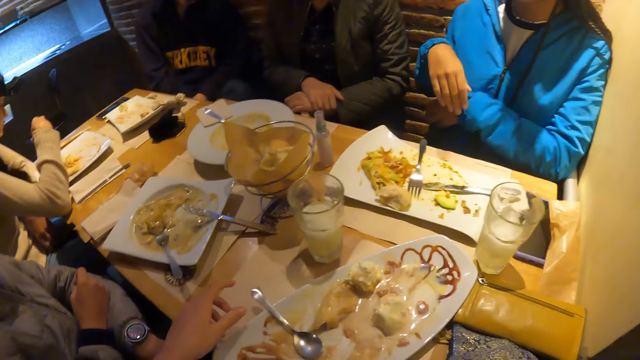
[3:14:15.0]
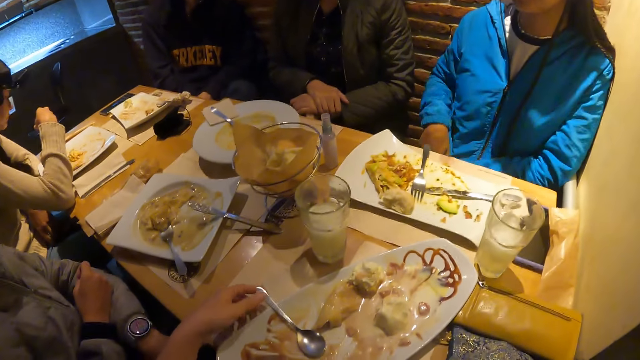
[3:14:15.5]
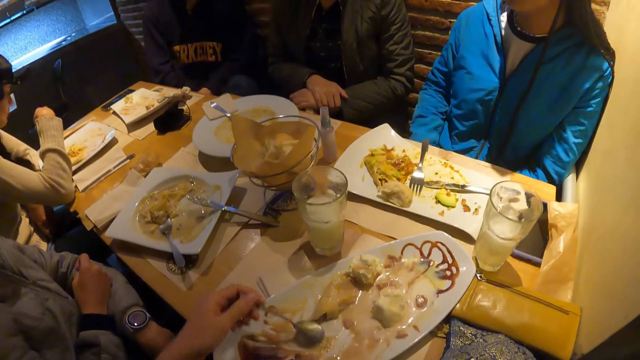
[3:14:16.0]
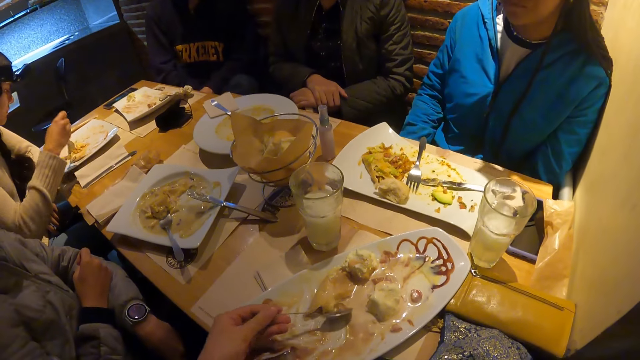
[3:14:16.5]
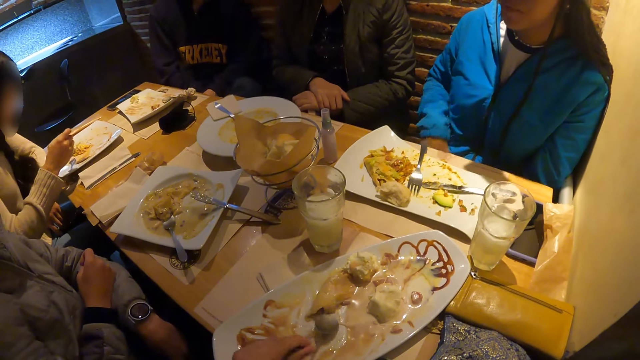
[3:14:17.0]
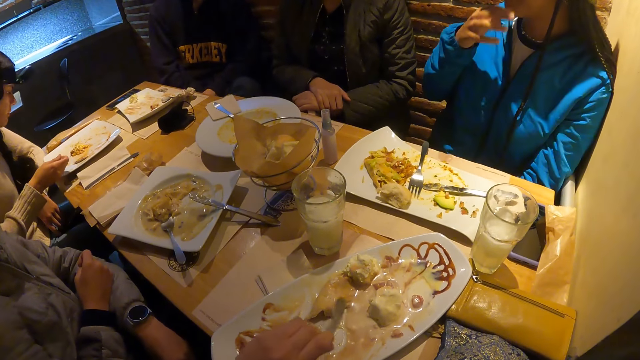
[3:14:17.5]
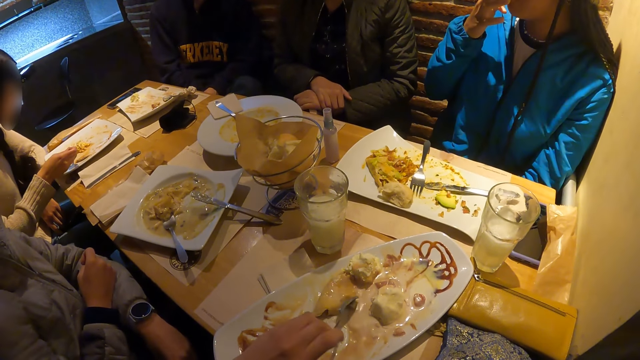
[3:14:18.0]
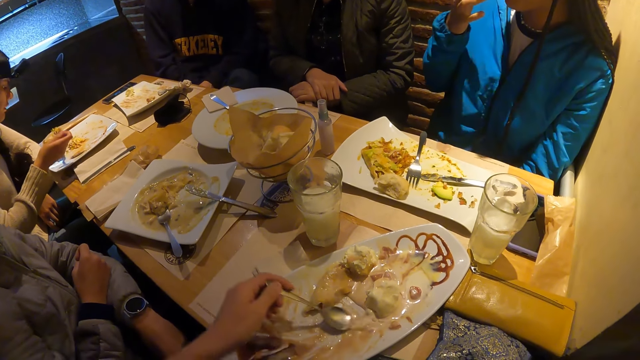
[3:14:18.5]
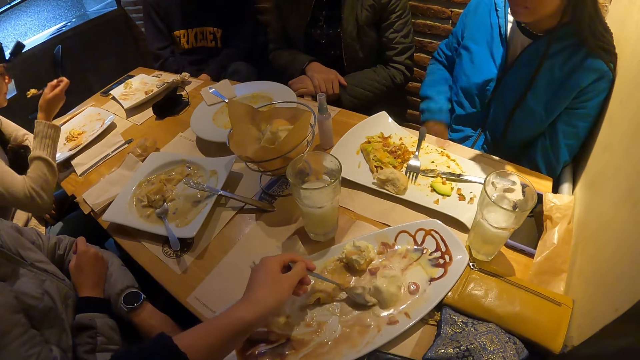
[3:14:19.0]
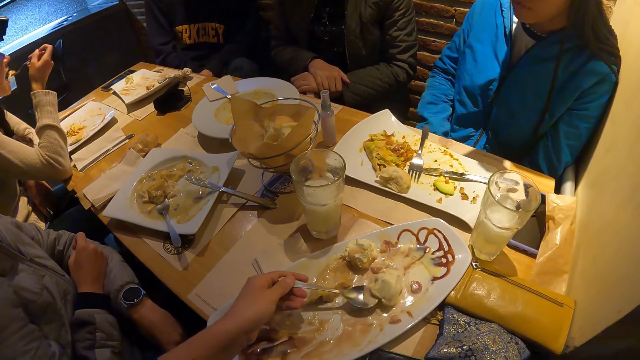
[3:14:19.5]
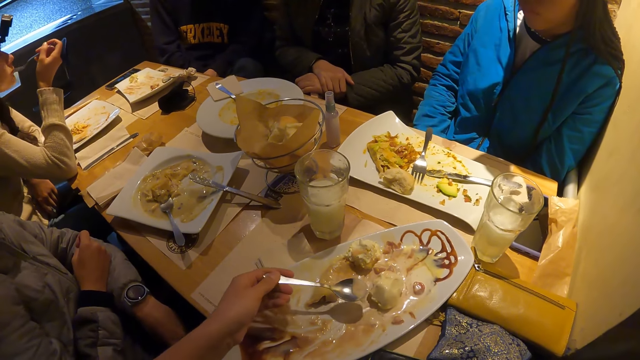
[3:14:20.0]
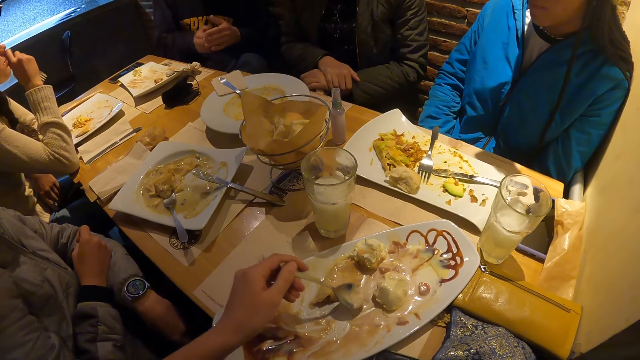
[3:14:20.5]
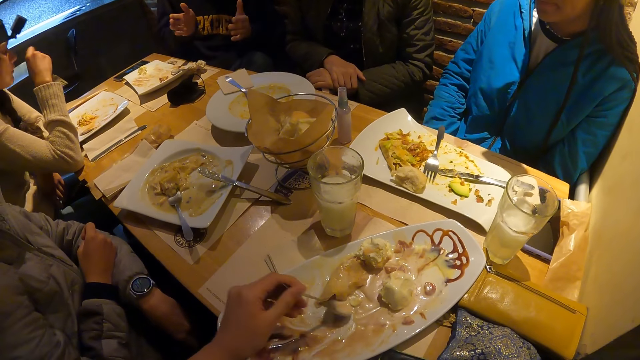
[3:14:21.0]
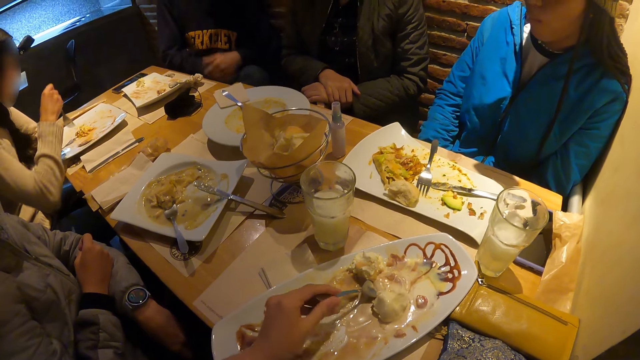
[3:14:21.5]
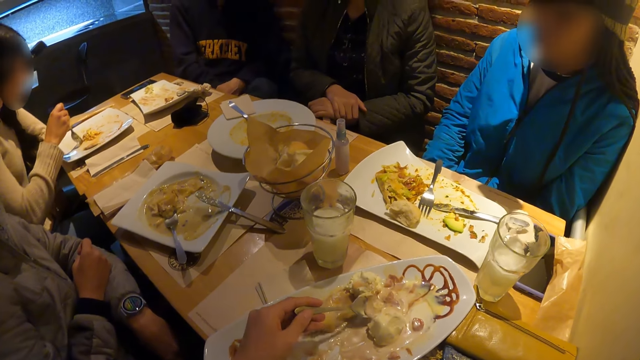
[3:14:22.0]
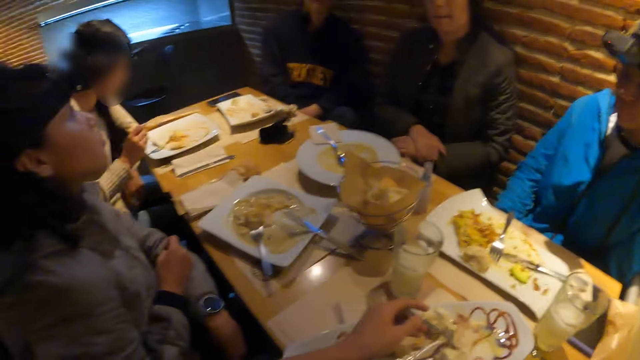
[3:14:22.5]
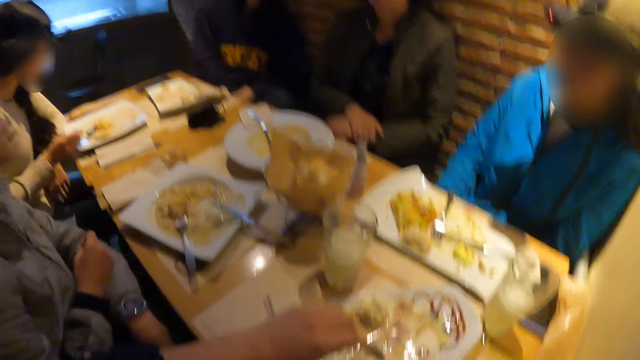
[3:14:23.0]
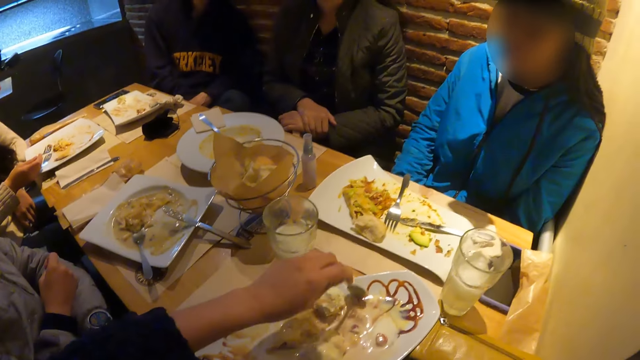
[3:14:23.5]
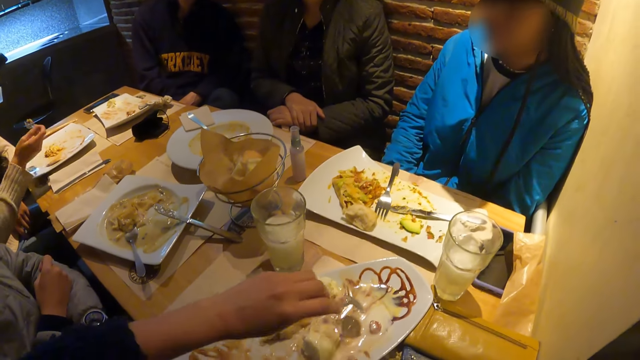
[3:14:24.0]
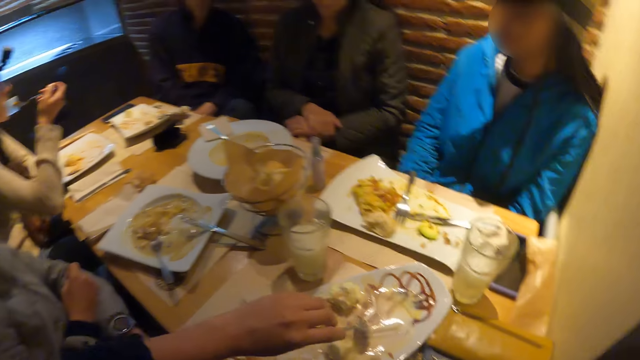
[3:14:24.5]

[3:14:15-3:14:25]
The camera wearer picks up a spoon with her left hand. She packs food with the spoon in her left hand. A woman touches her mouth with her right hand. Another woman puts food in her mouth with a fork in her right hand. The camera wearer packs food with the spoon in her left hand.

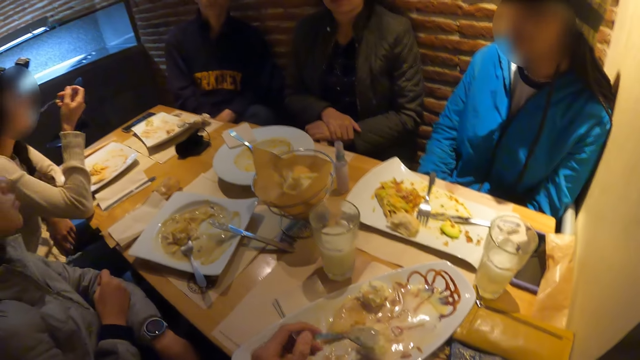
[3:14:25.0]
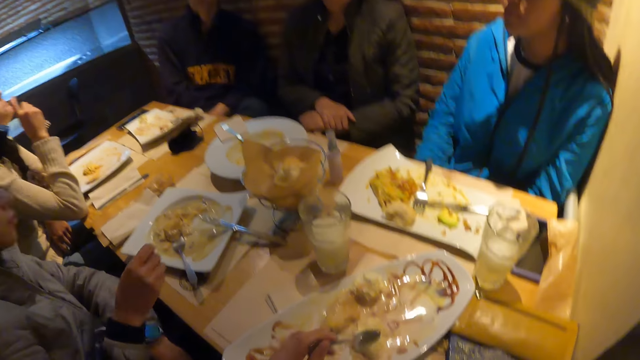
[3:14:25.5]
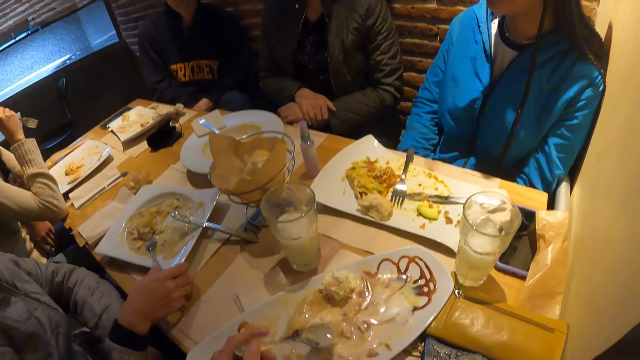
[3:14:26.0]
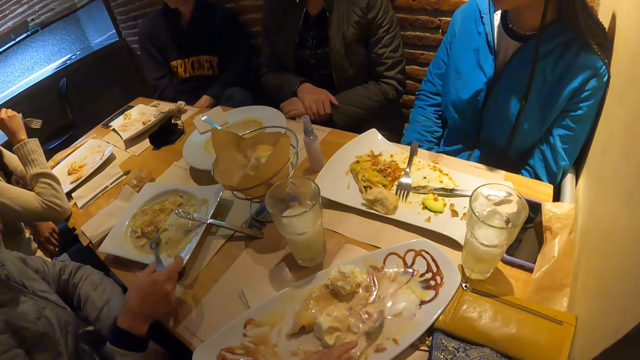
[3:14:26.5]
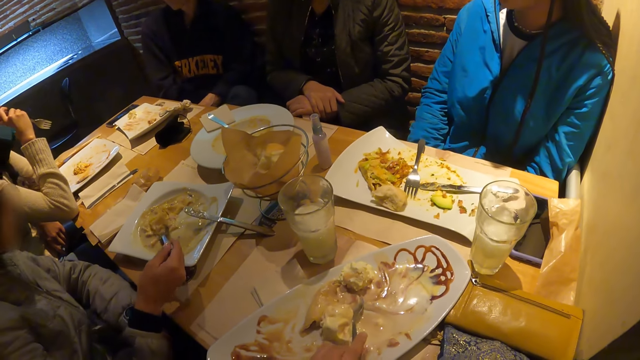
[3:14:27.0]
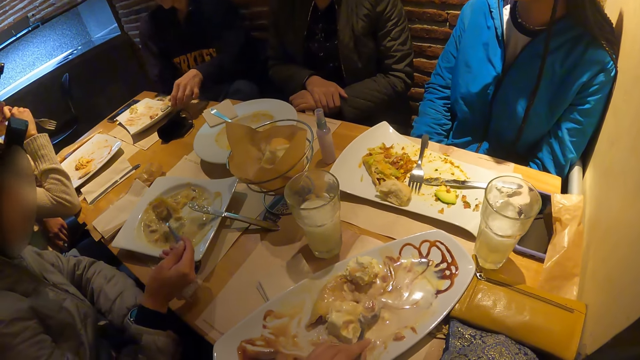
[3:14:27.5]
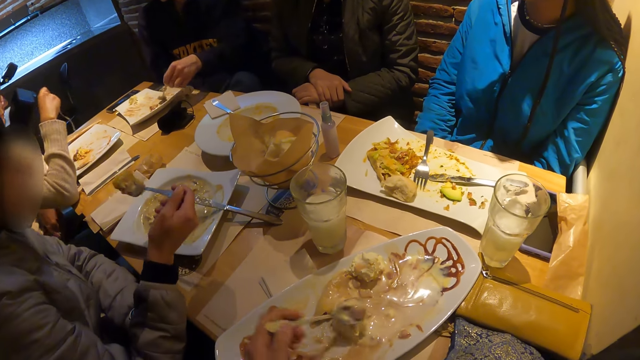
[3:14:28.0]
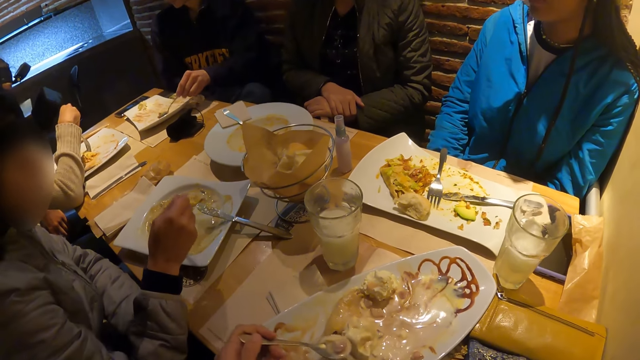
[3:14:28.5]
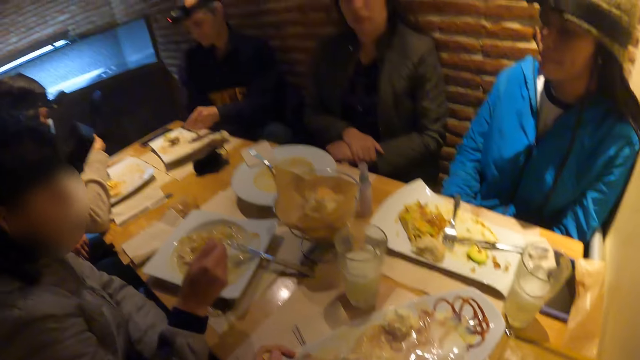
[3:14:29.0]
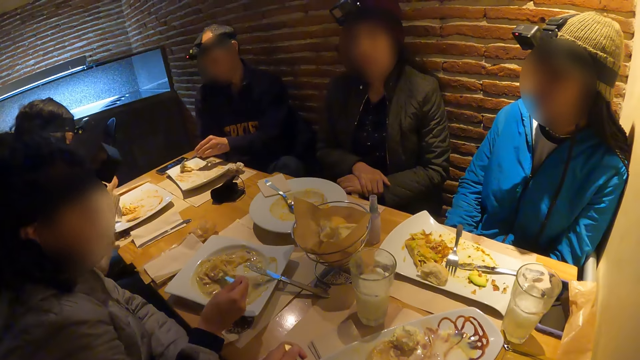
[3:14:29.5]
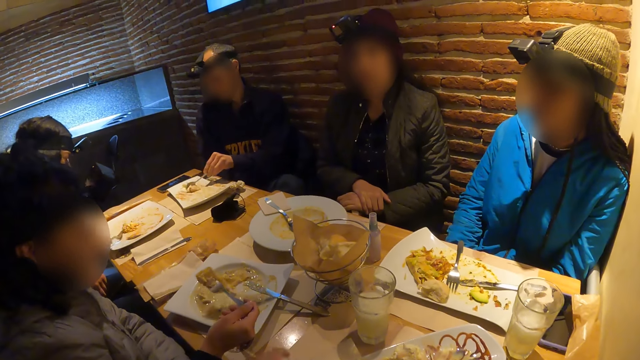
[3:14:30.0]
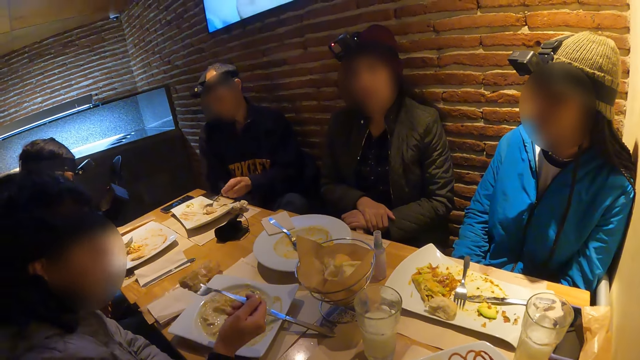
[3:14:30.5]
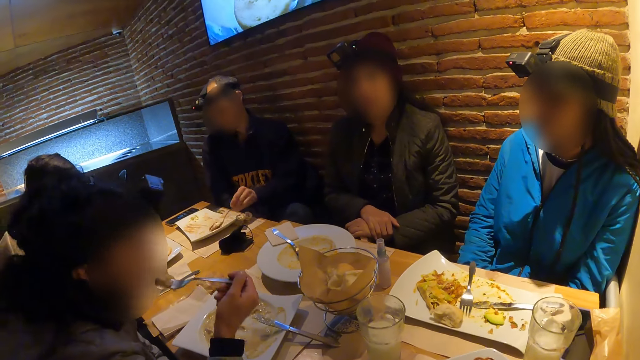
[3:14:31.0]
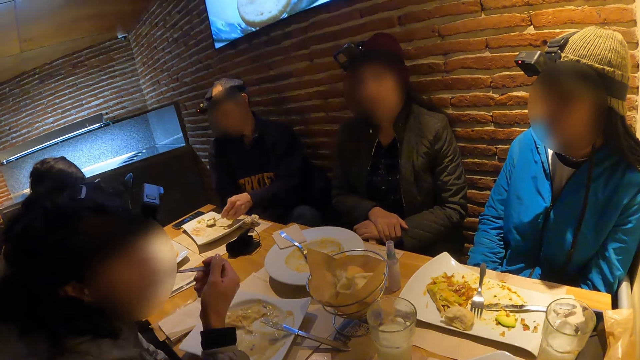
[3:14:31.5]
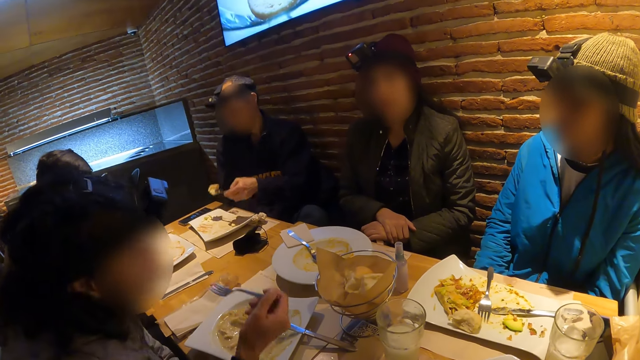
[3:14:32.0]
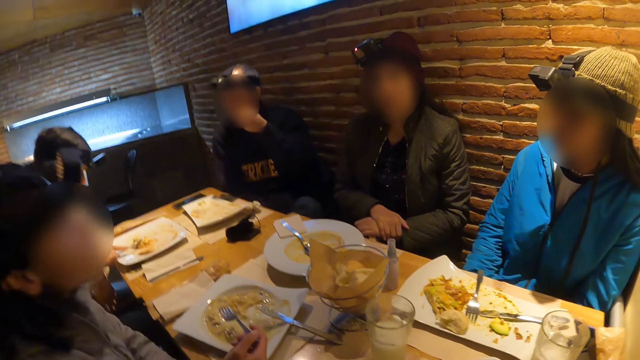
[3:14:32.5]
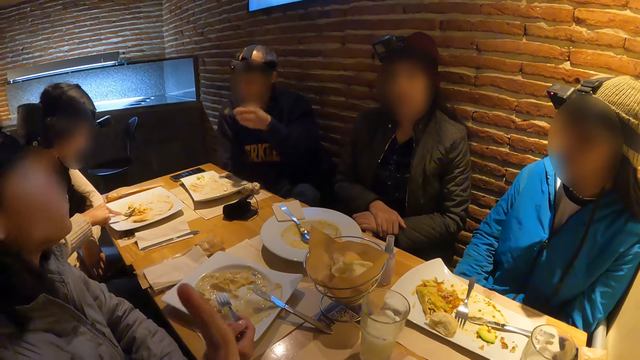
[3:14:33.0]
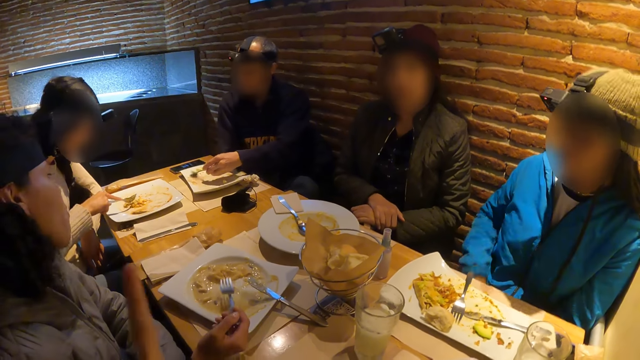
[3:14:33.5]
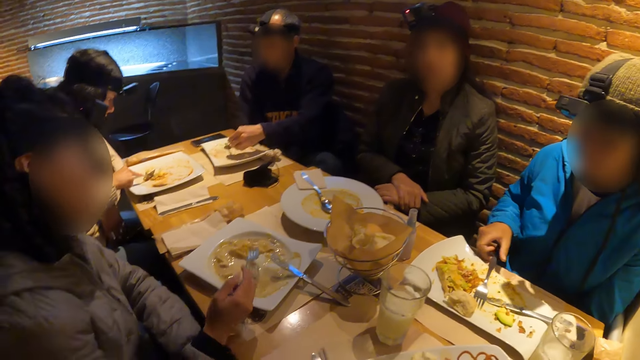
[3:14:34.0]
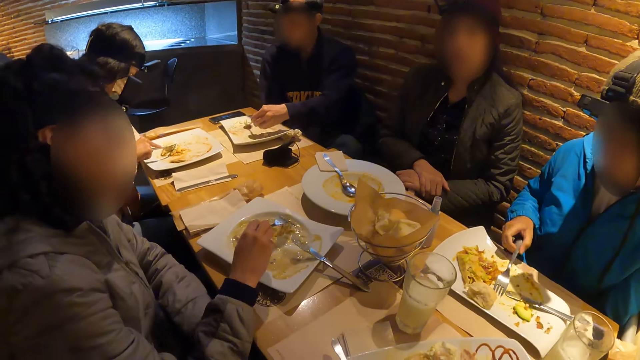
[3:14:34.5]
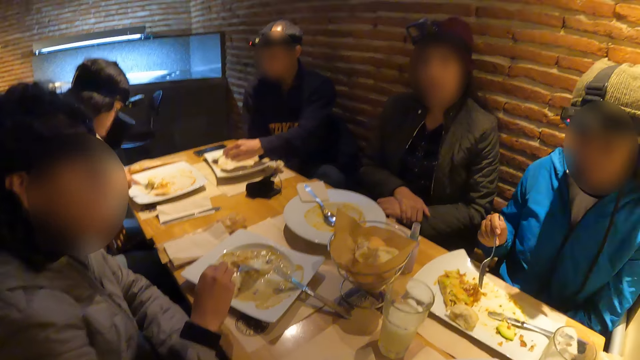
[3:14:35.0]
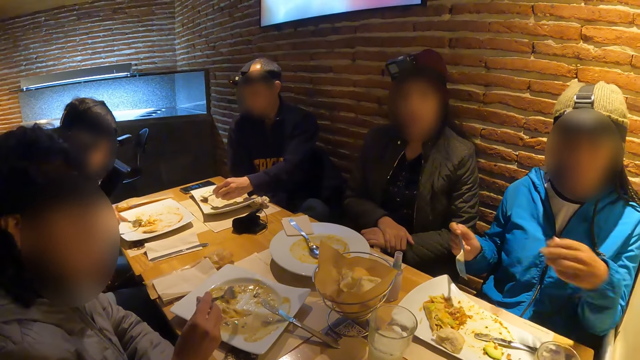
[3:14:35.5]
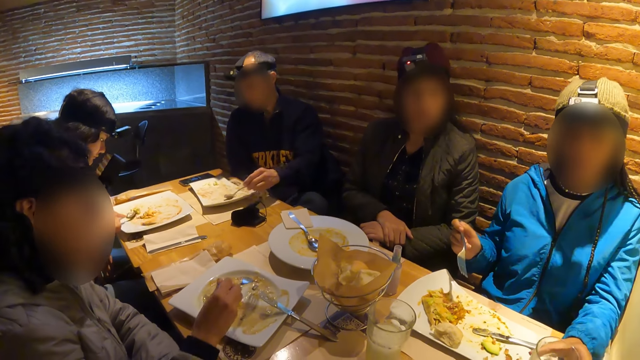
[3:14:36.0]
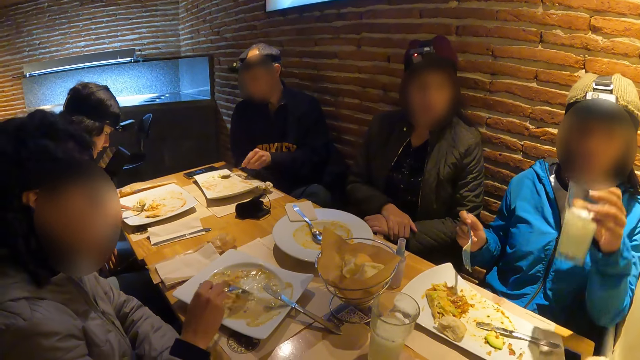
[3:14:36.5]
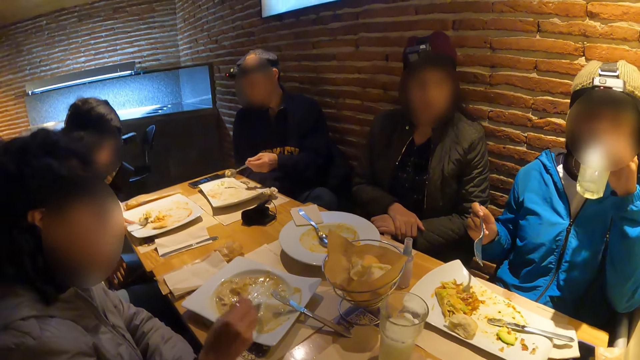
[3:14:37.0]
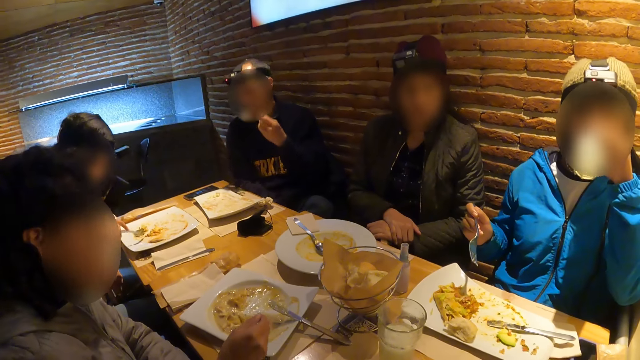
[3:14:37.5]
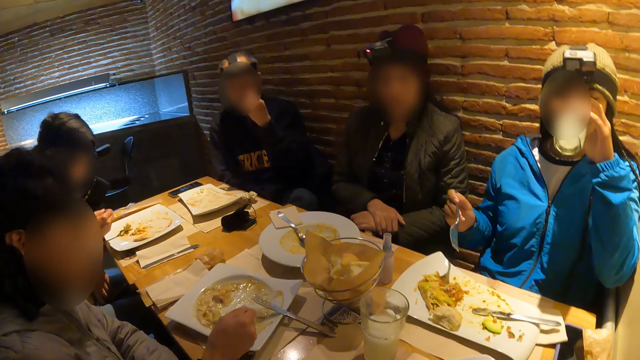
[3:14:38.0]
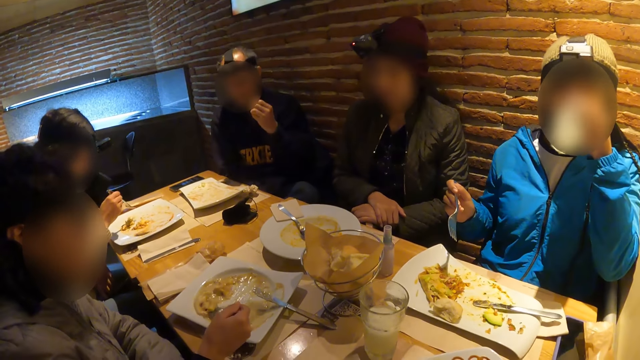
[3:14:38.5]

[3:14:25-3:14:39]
A man picks up a spoon with his left hand. A woman puts food in her mouth with a fork in her right hand. The man puts food in his mouth with a fork in his left hand. The man packs food with the fork in his left hand. Another woman packs food with the fork in her right hand. The first woman packs food with the fork in her right hand. The camera wearer looks around. A third woman drinks from the glass cup with her left hand. The man eats food with the fork in his left hand.
